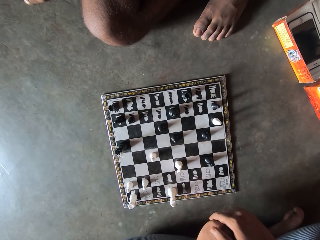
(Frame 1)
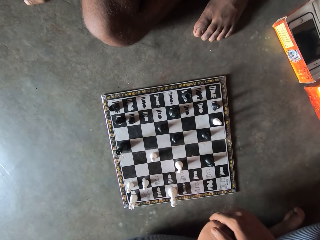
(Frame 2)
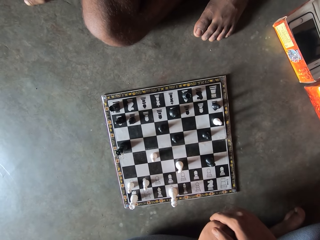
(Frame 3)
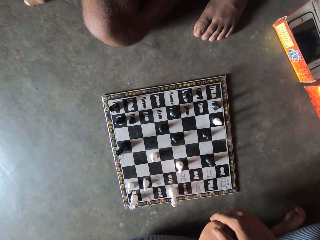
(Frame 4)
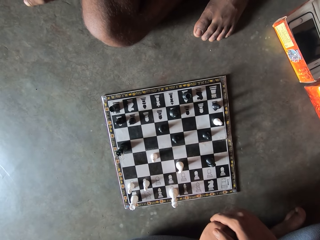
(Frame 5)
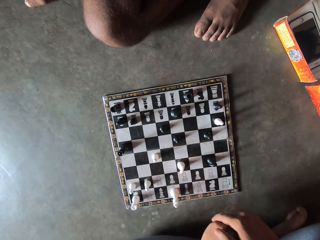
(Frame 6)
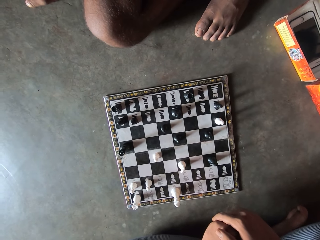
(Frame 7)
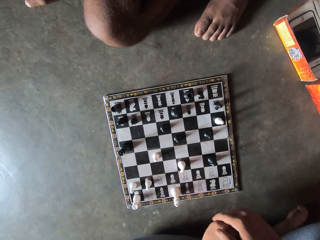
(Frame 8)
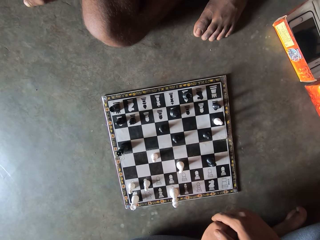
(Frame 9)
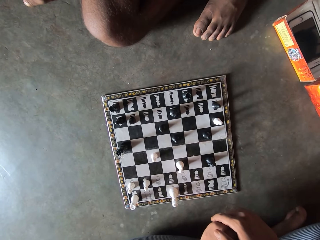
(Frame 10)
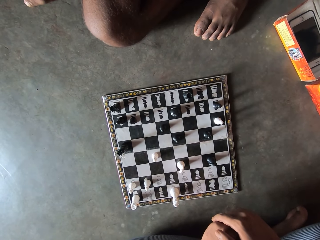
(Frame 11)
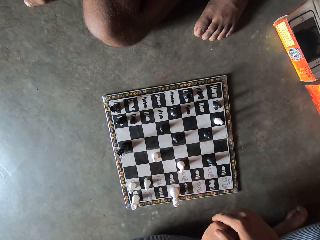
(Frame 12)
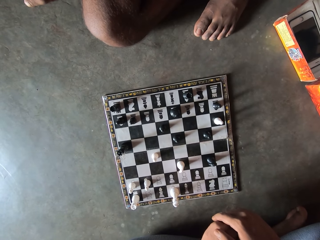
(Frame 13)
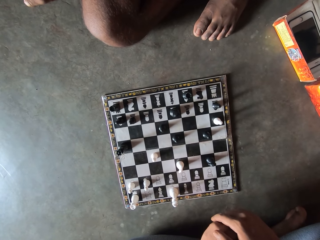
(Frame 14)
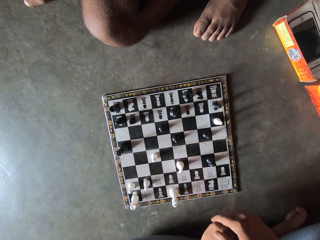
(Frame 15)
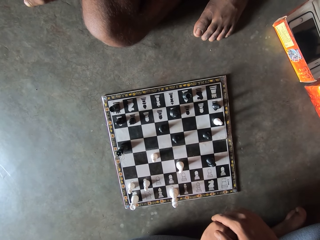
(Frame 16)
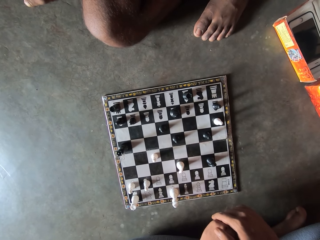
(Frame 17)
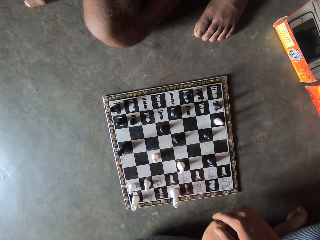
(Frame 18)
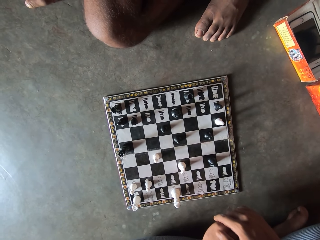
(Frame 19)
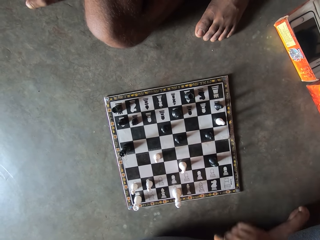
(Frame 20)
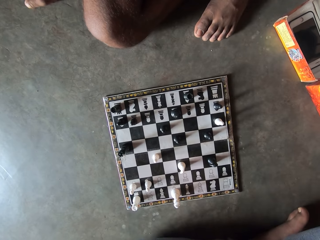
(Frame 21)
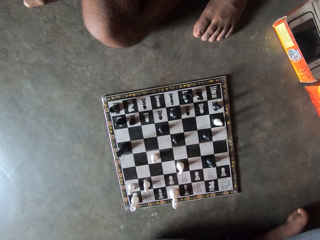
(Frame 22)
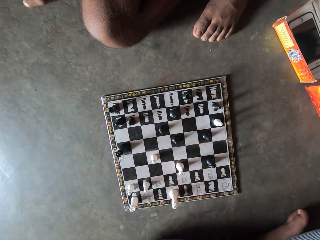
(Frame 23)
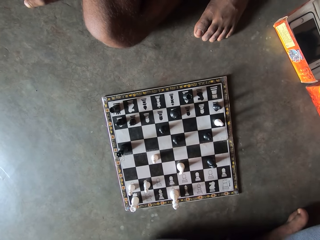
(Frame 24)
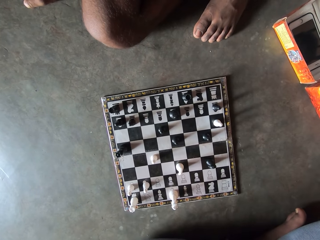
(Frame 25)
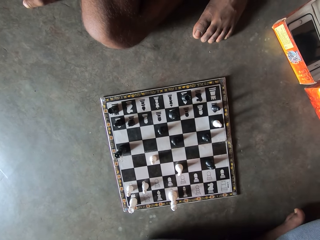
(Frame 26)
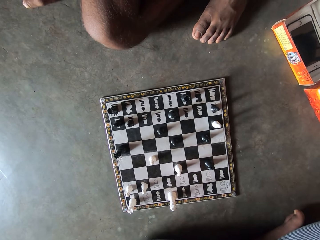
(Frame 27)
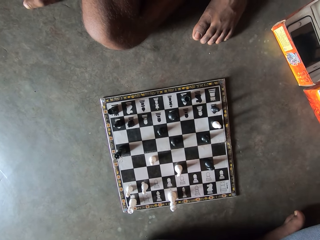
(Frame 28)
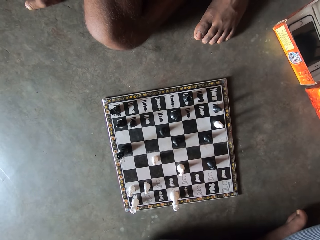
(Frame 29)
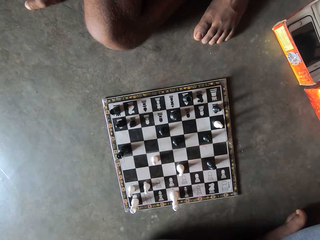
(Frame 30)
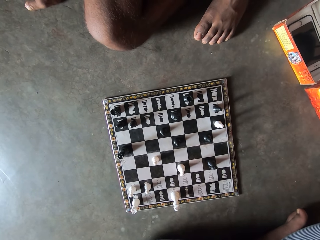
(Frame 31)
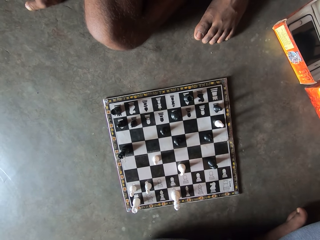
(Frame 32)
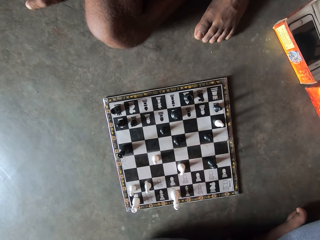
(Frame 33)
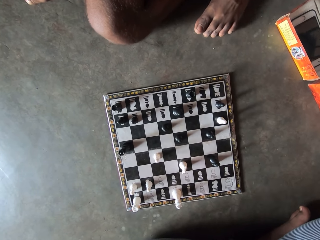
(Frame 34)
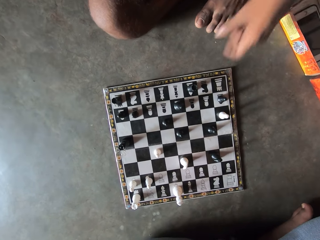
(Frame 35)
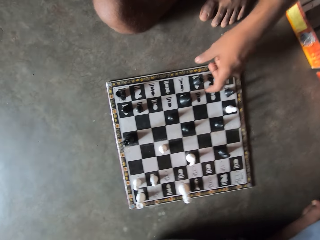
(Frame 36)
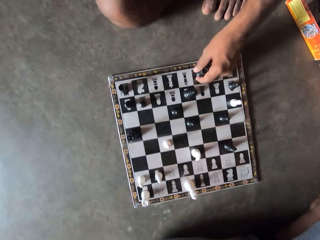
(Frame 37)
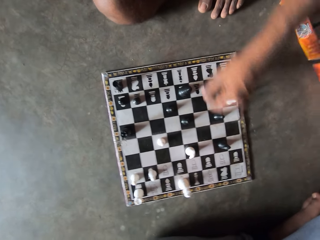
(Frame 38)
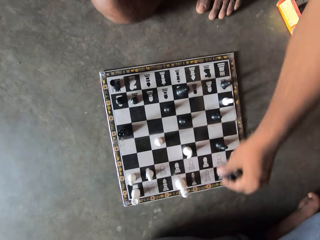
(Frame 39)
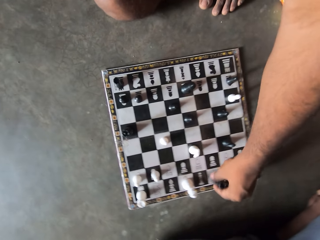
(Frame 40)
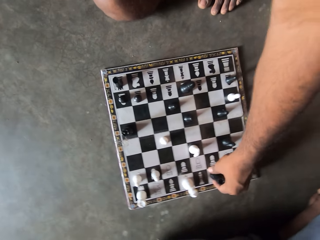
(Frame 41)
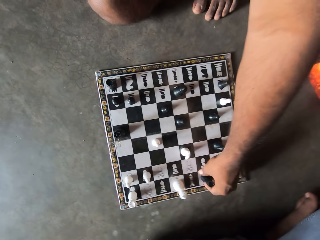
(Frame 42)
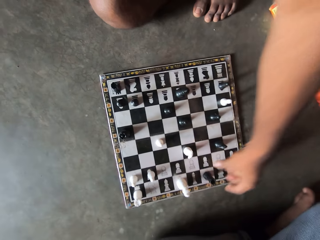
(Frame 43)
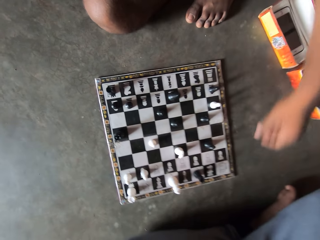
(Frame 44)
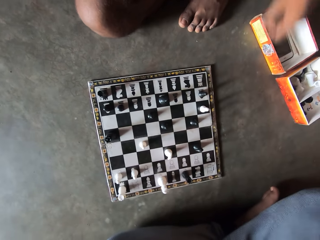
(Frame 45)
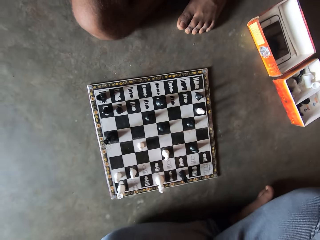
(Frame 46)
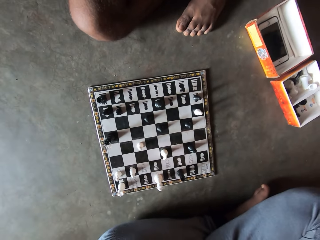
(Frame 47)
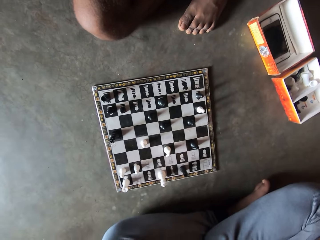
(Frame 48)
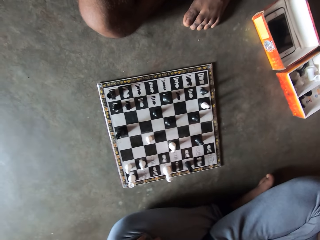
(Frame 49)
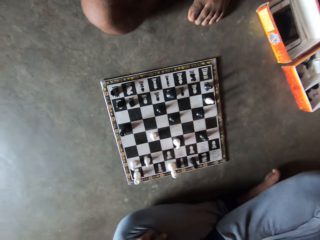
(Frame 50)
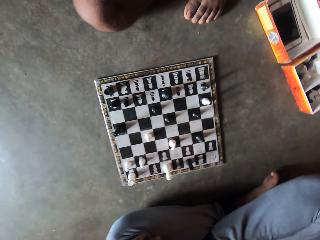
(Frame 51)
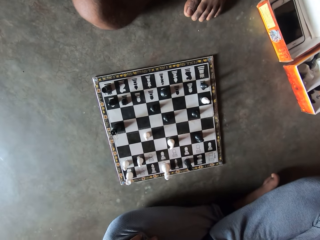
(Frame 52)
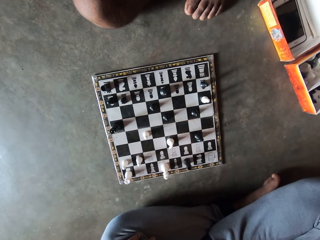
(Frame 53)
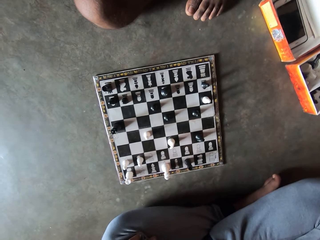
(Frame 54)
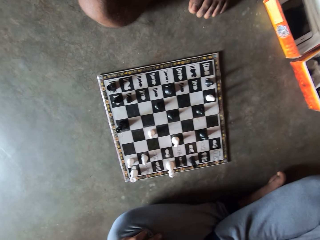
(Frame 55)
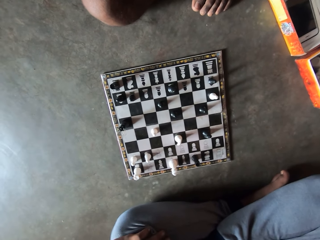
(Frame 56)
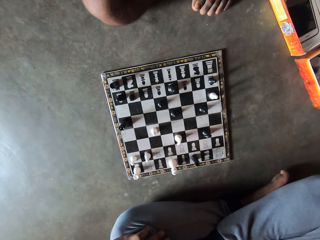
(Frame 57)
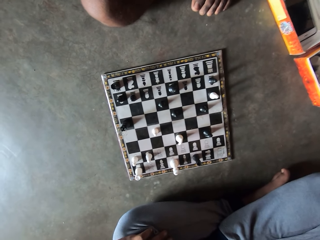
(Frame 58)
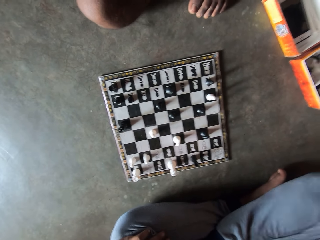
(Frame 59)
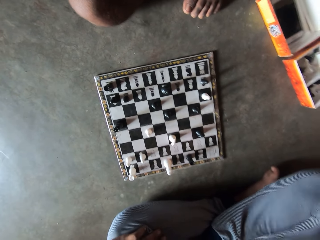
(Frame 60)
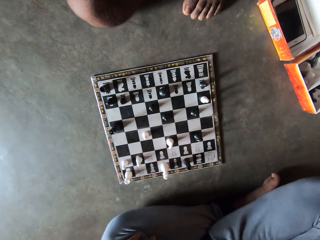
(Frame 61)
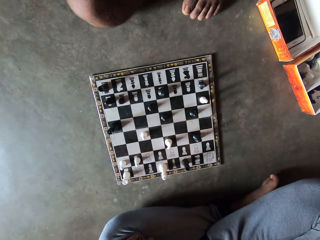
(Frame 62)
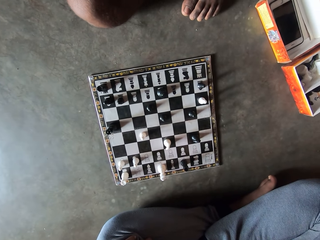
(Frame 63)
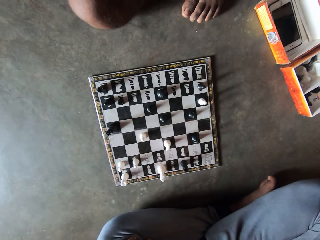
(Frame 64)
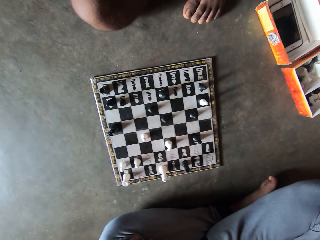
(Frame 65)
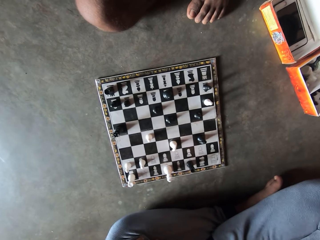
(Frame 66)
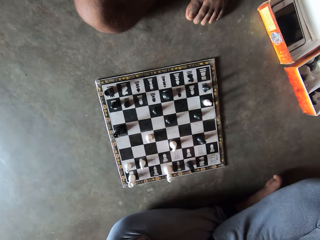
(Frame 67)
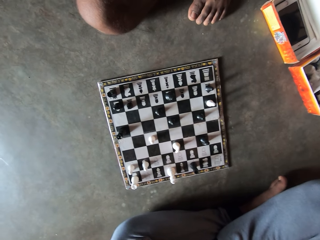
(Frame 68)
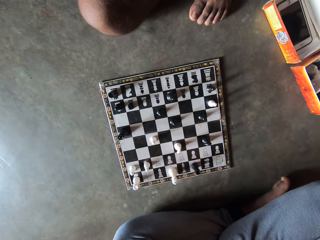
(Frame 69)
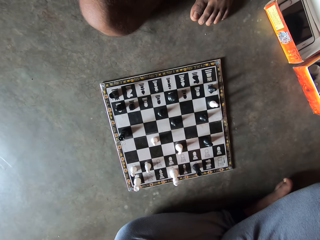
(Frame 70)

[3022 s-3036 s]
The camera wearer looks at the chess board. A man picks up a black chess piece from the chess board. The man drops the black chess piece on the chess board and removes his hand from the board. The camera wearer looks at the chess board.

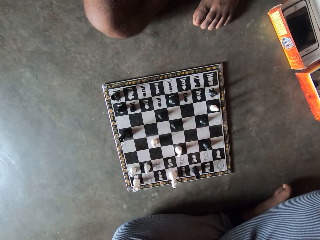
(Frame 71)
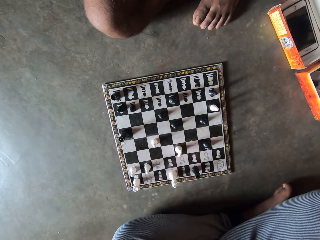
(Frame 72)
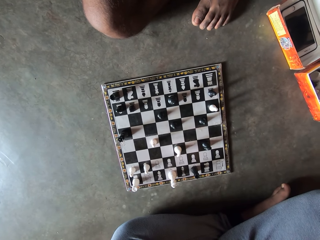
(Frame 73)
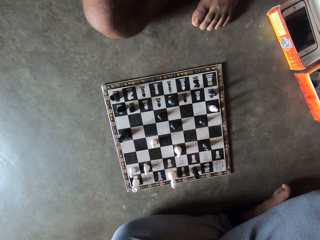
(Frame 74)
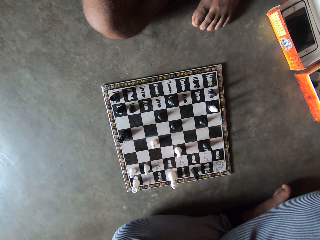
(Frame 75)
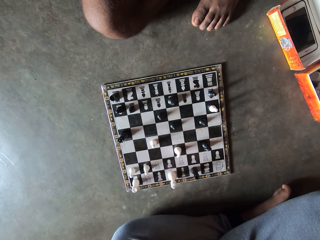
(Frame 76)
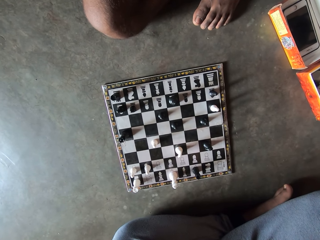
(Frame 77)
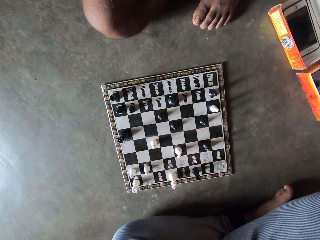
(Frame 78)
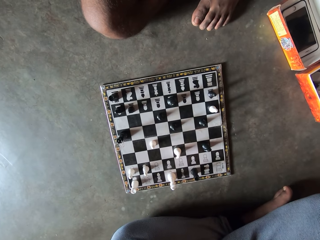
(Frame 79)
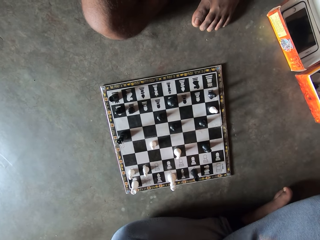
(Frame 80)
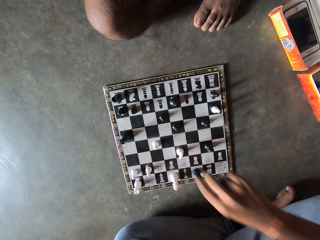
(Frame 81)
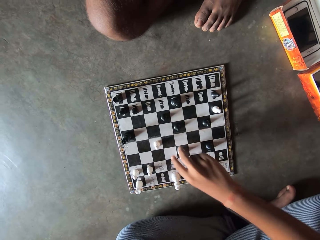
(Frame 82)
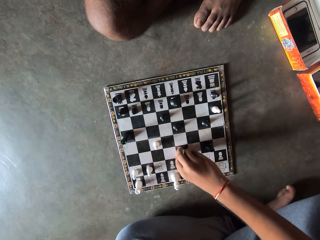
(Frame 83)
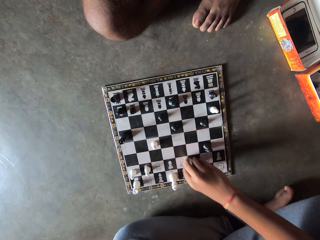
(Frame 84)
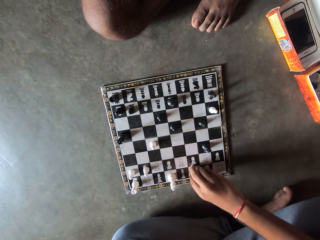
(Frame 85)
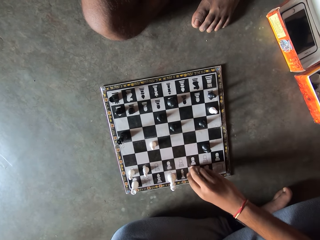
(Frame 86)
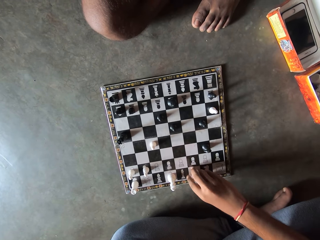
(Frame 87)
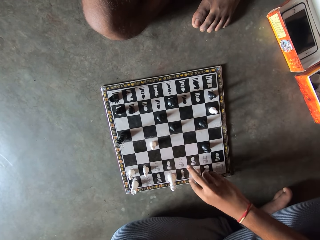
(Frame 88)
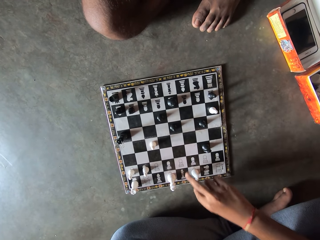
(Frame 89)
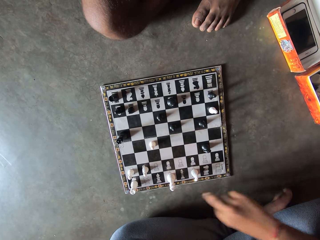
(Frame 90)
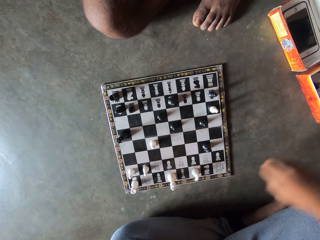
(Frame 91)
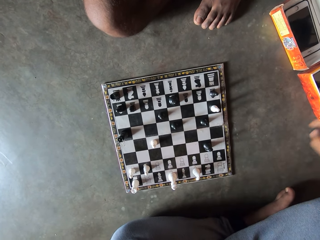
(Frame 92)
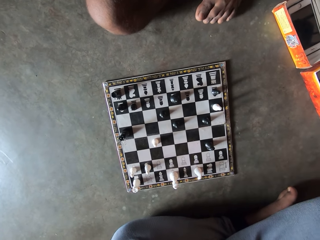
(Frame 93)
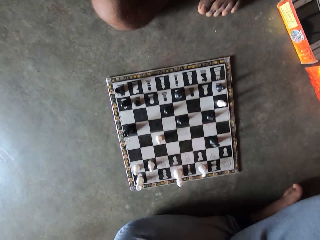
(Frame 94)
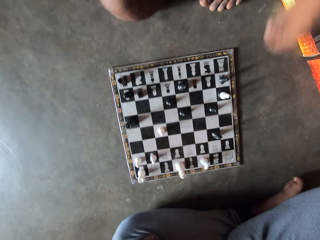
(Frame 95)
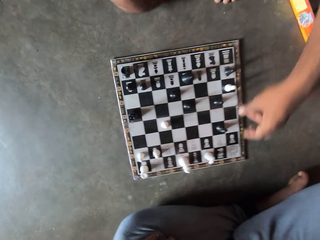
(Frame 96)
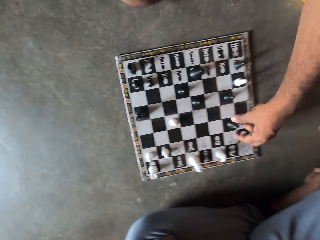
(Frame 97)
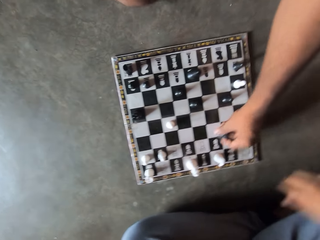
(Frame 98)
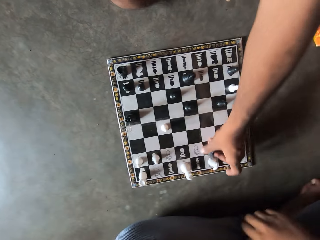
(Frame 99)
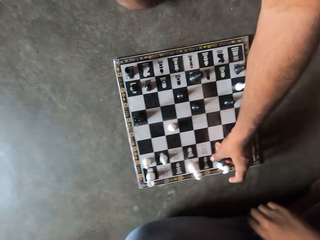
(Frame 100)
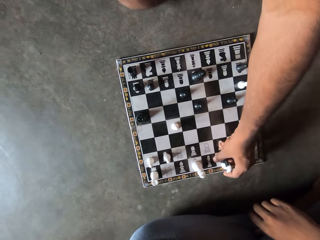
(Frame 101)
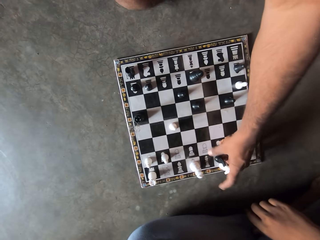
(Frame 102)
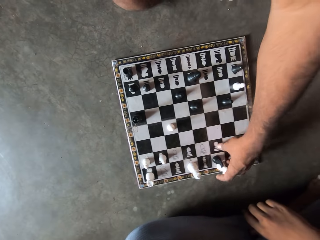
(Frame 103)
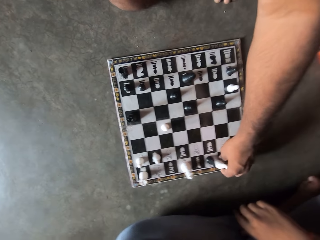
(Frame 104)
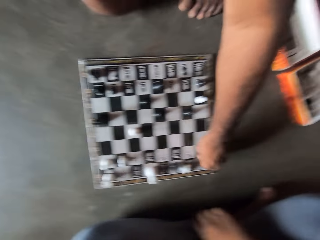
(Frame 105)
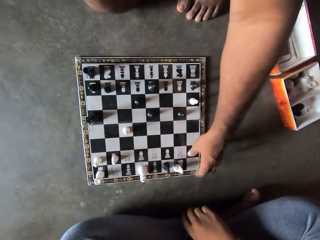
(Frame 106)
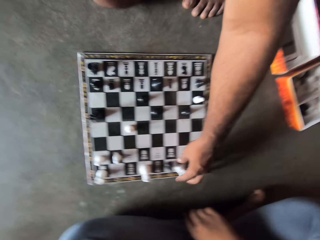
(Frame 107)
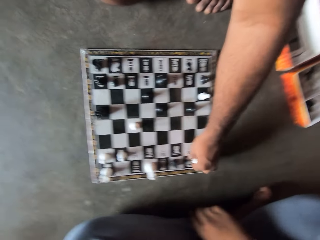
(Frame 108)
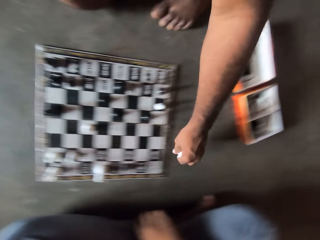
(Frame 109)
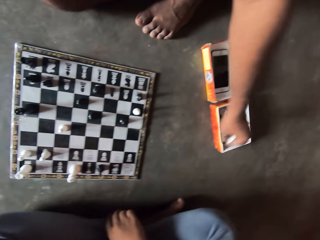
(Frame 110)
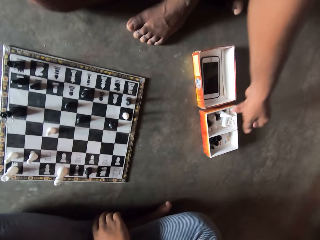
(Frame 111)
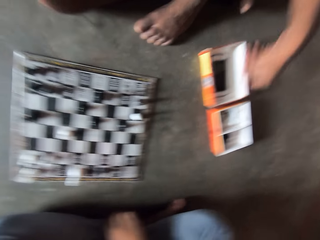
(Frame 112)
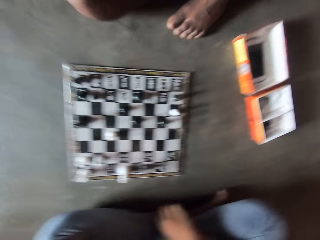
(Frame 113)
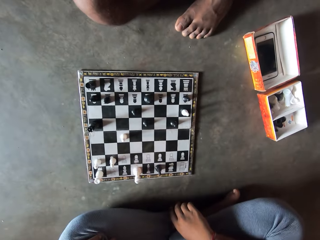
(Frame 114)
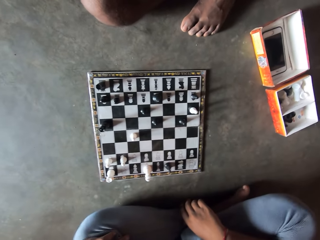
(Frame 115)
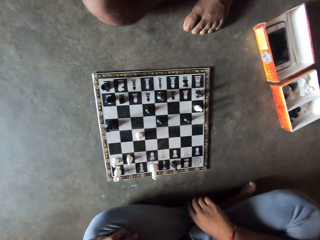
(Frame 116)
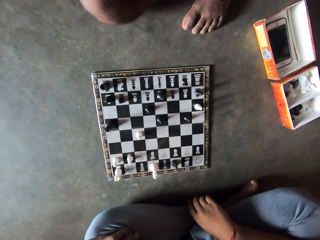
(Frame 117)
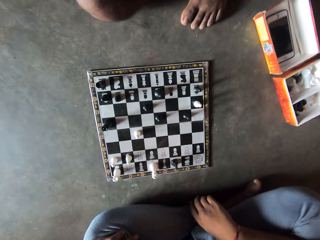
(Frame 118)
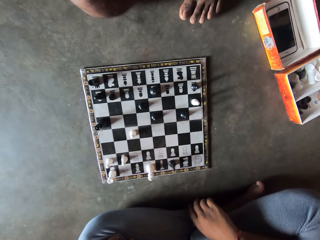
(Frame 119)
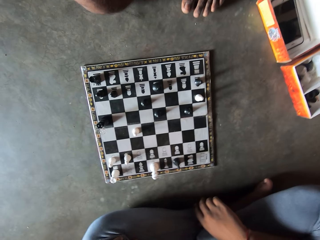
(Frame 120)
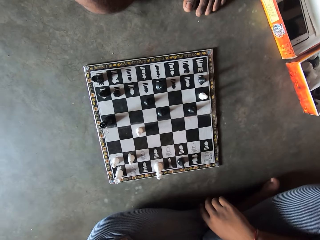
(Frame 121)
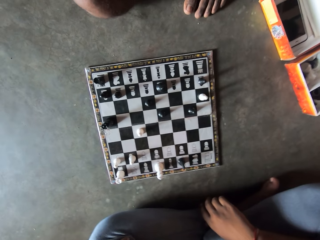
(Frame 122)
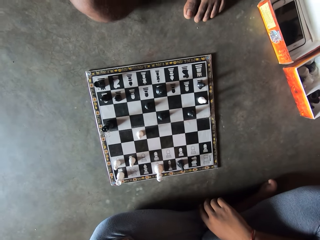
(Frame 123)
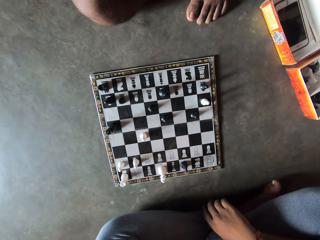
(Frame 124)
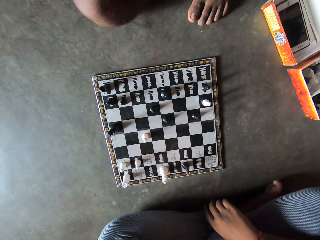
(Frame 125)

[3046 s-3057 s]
The camera wearer moves a white chess piece on the chess board. They remove their hand from the chess board. A man moves a black chess piece on the chess board. The man removes a white chess piece from the chess board. The man throws the white chess piece into a small box carton on the floor. The camera wearer looks at the chess board.
